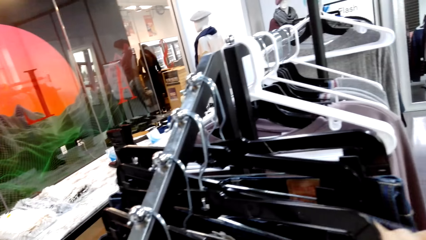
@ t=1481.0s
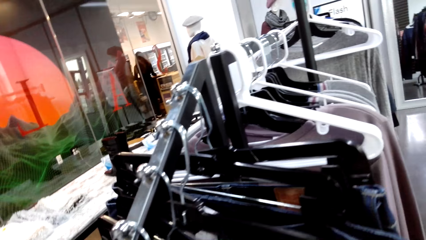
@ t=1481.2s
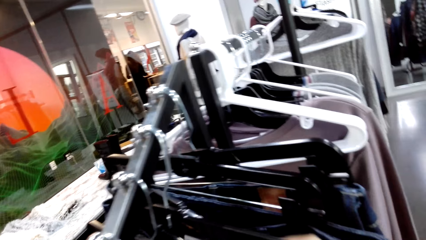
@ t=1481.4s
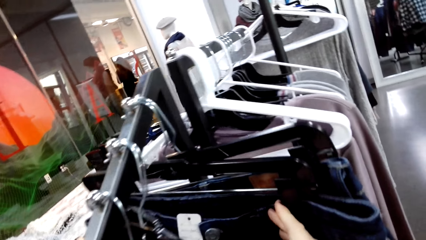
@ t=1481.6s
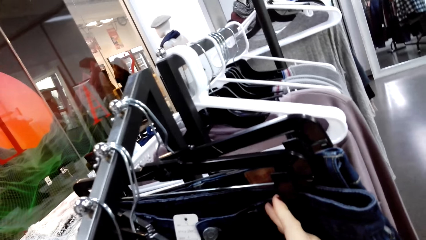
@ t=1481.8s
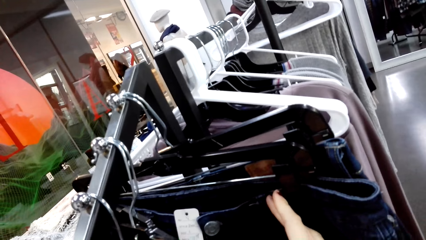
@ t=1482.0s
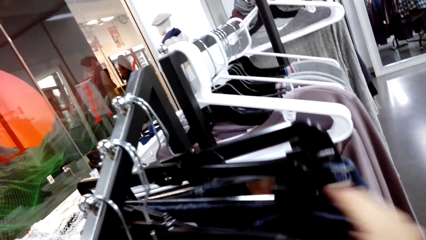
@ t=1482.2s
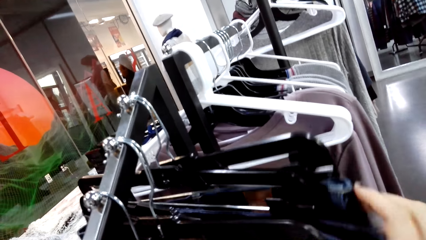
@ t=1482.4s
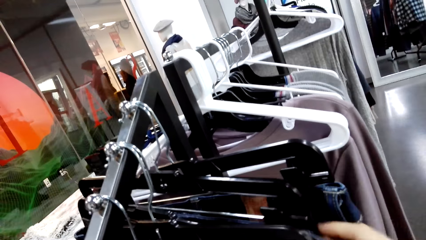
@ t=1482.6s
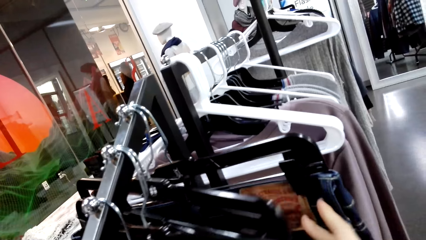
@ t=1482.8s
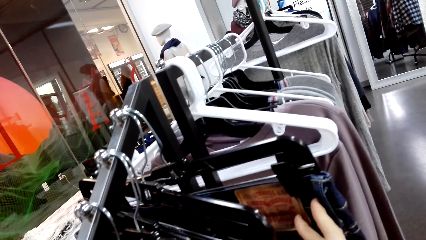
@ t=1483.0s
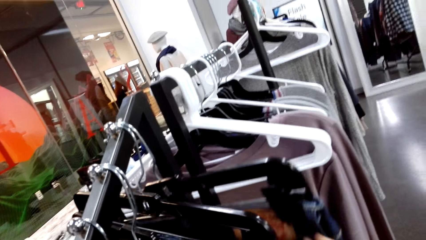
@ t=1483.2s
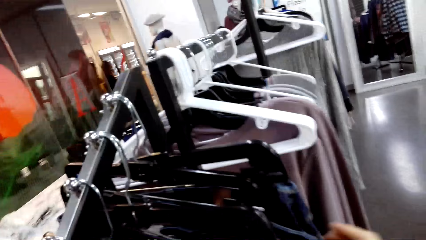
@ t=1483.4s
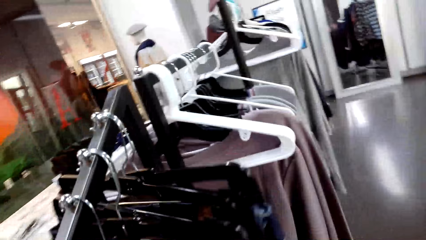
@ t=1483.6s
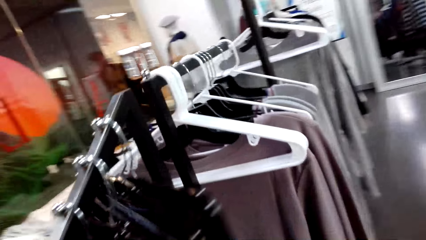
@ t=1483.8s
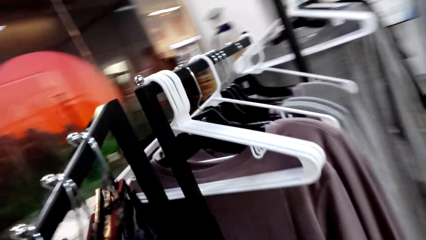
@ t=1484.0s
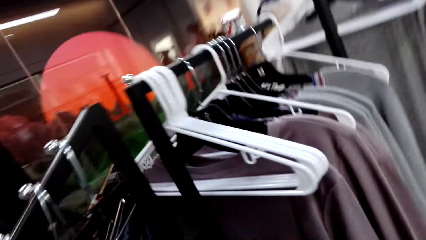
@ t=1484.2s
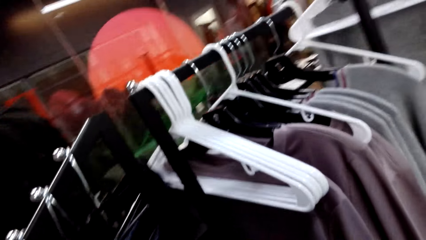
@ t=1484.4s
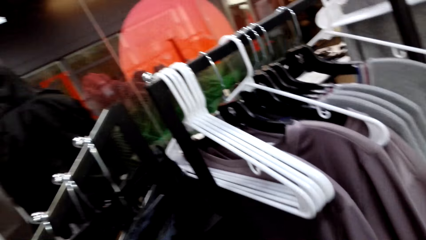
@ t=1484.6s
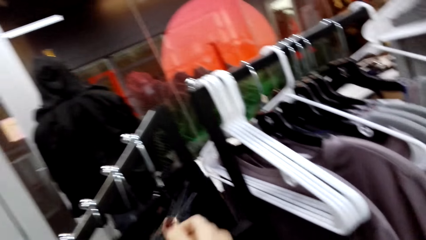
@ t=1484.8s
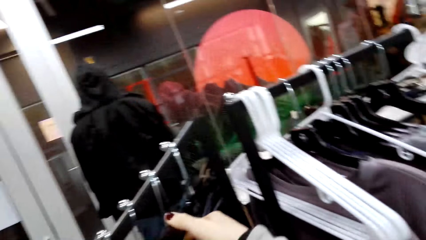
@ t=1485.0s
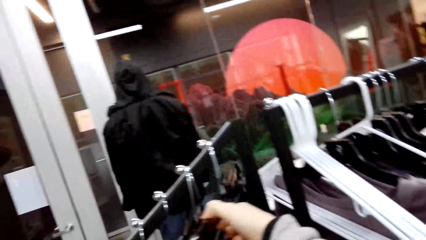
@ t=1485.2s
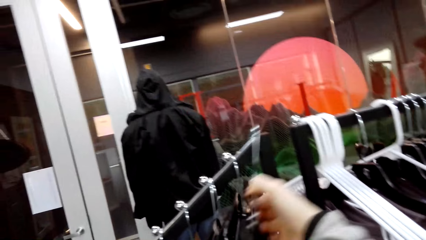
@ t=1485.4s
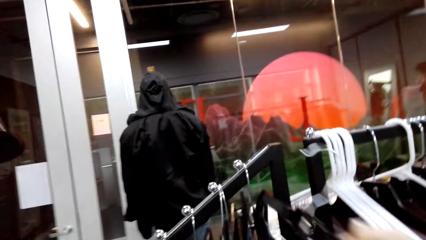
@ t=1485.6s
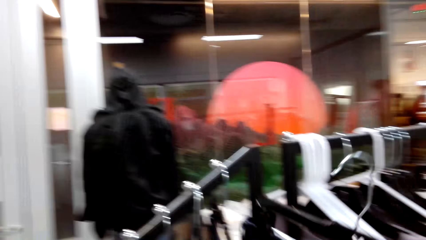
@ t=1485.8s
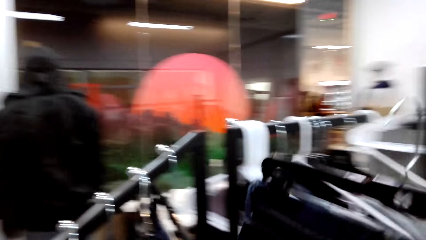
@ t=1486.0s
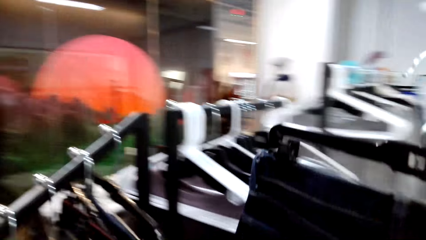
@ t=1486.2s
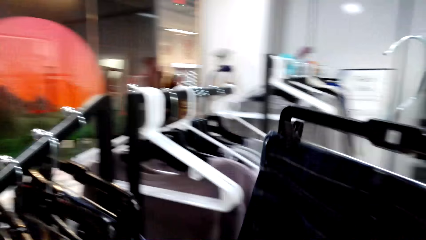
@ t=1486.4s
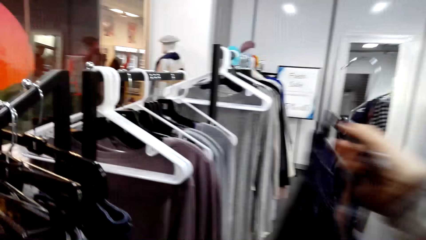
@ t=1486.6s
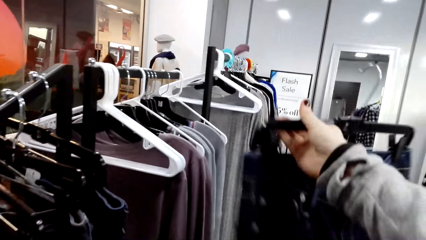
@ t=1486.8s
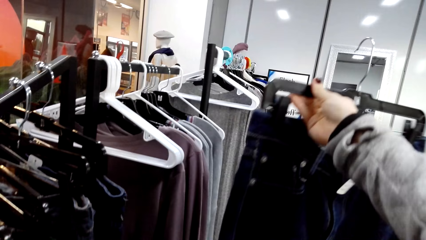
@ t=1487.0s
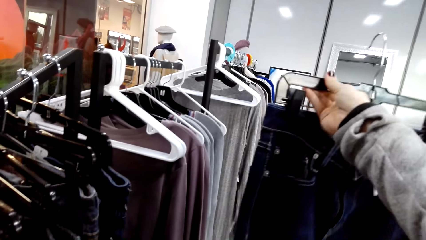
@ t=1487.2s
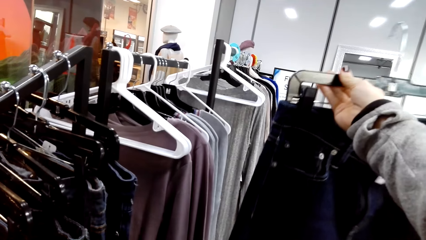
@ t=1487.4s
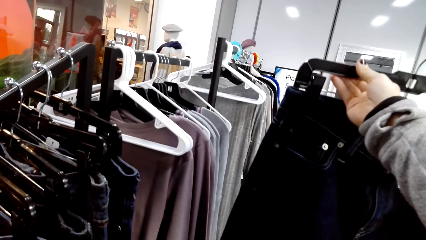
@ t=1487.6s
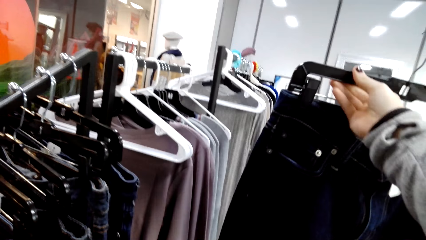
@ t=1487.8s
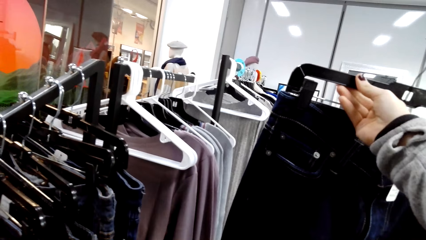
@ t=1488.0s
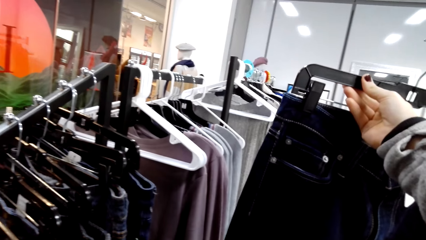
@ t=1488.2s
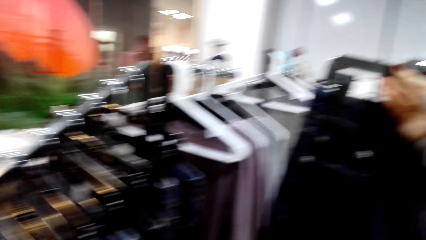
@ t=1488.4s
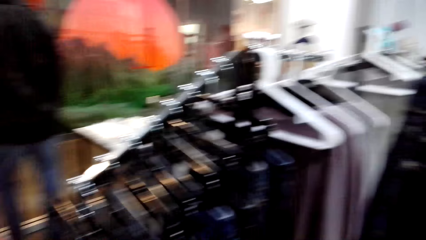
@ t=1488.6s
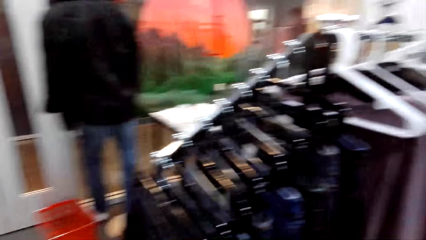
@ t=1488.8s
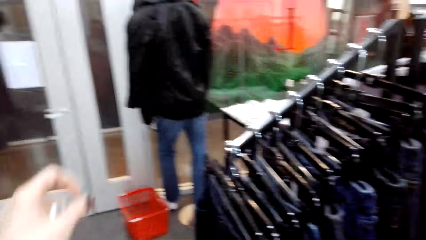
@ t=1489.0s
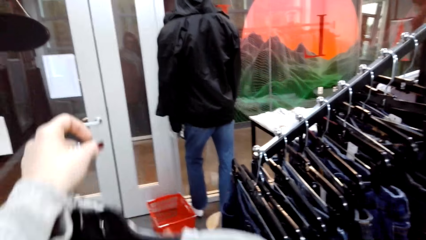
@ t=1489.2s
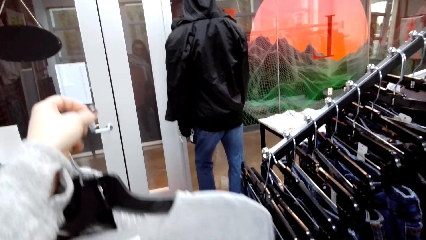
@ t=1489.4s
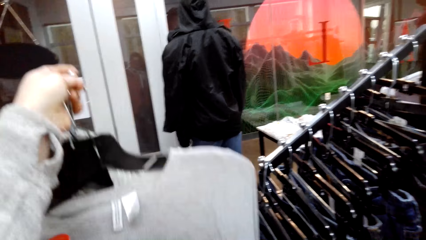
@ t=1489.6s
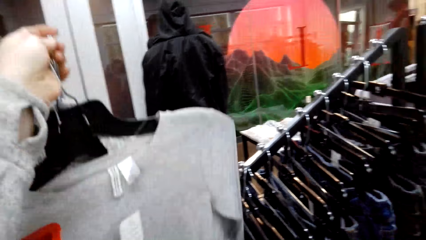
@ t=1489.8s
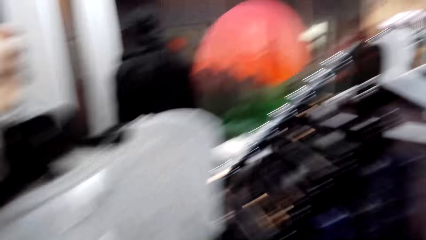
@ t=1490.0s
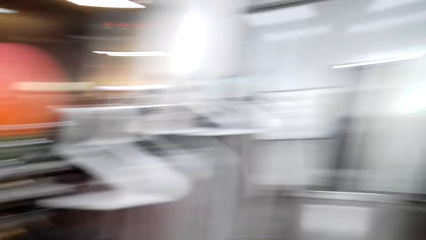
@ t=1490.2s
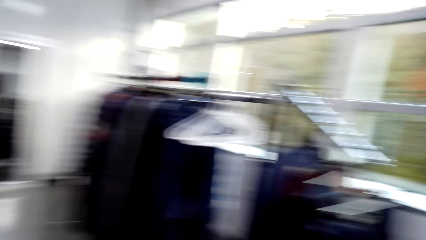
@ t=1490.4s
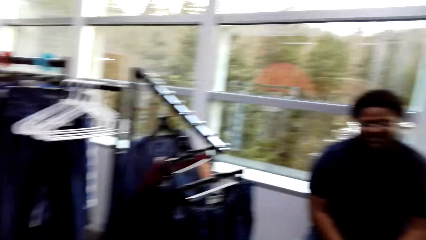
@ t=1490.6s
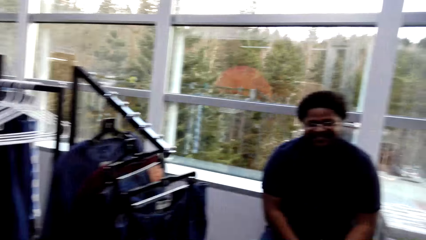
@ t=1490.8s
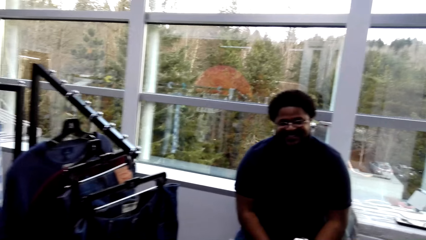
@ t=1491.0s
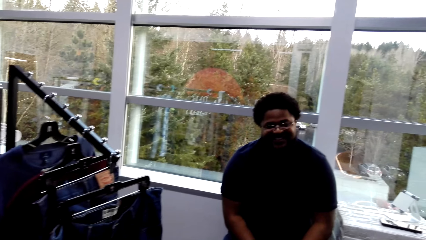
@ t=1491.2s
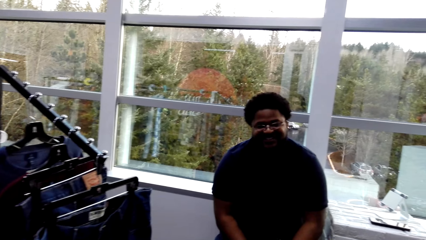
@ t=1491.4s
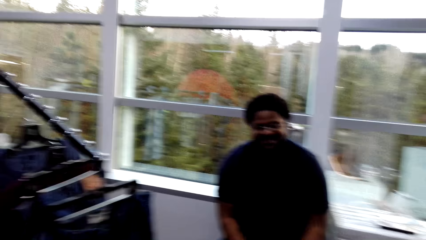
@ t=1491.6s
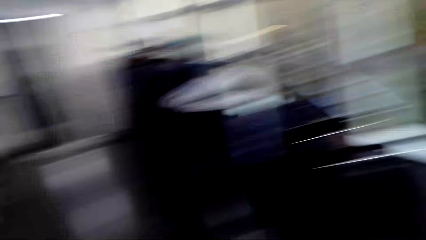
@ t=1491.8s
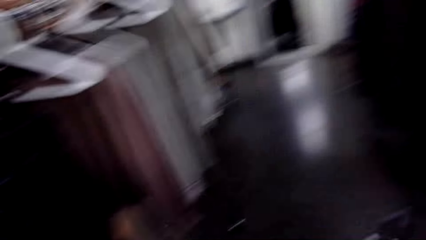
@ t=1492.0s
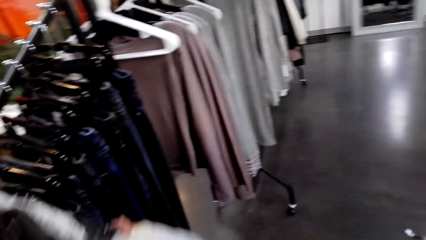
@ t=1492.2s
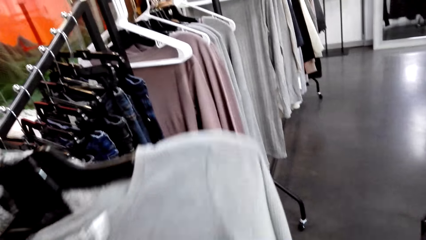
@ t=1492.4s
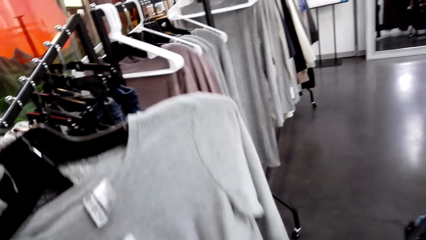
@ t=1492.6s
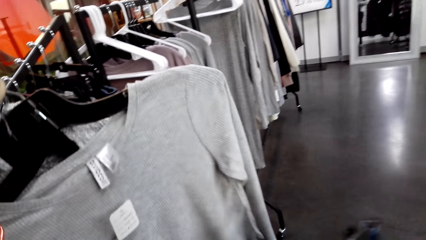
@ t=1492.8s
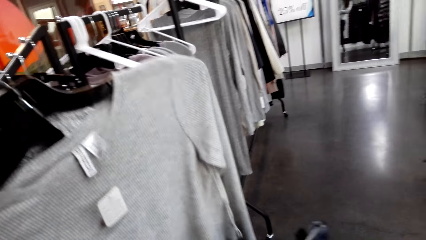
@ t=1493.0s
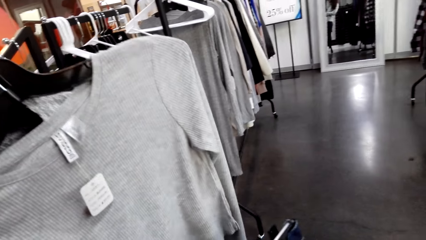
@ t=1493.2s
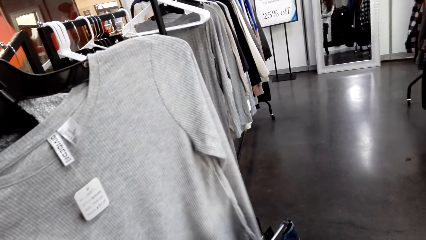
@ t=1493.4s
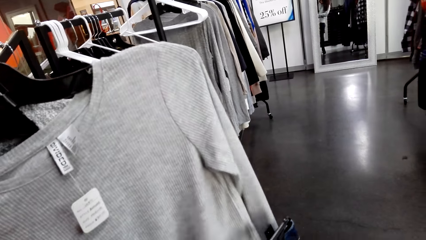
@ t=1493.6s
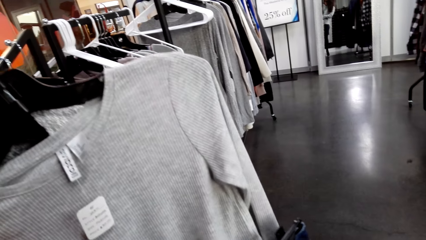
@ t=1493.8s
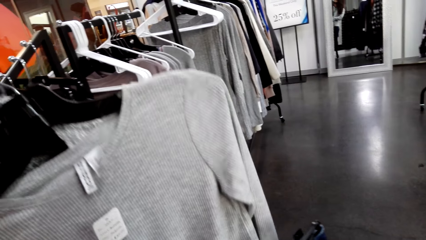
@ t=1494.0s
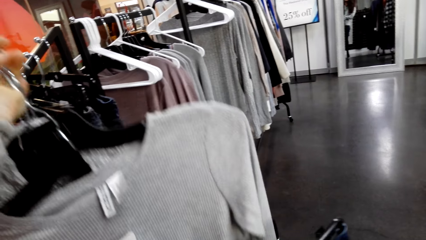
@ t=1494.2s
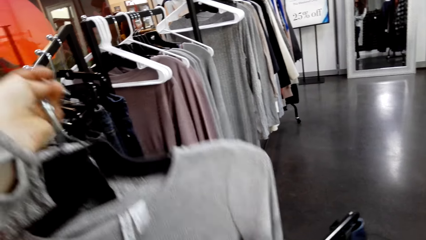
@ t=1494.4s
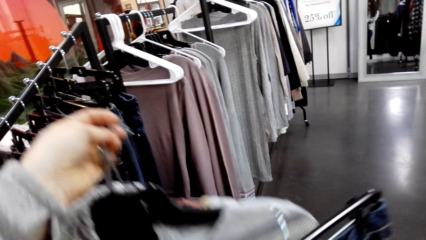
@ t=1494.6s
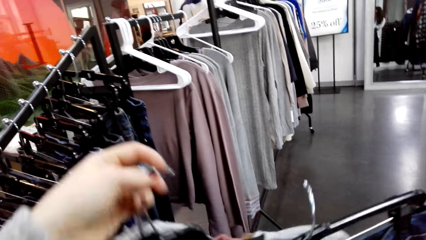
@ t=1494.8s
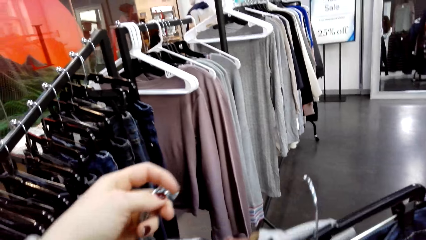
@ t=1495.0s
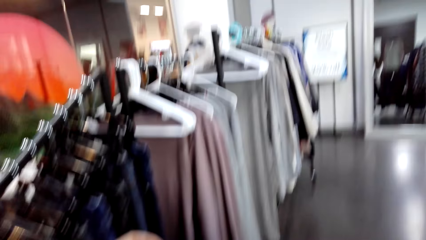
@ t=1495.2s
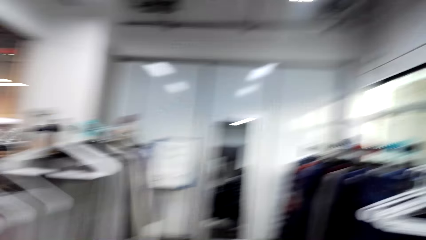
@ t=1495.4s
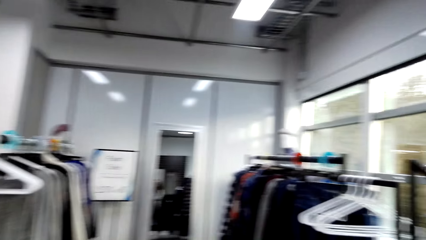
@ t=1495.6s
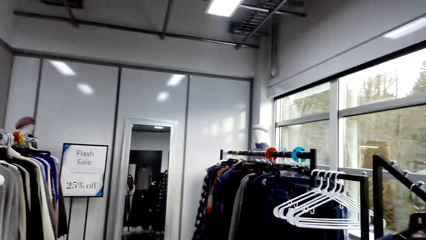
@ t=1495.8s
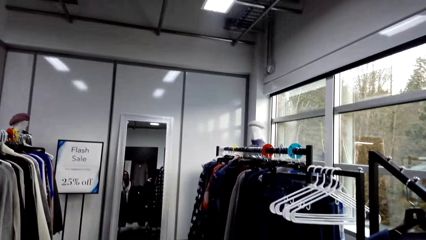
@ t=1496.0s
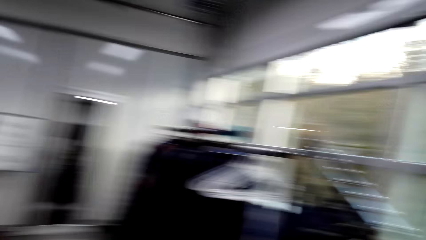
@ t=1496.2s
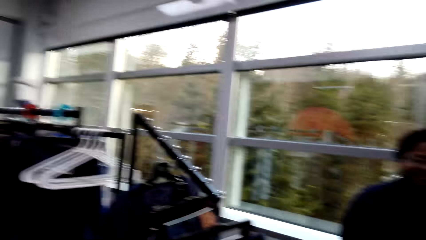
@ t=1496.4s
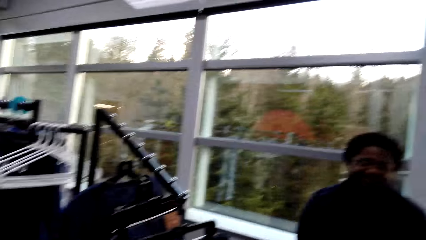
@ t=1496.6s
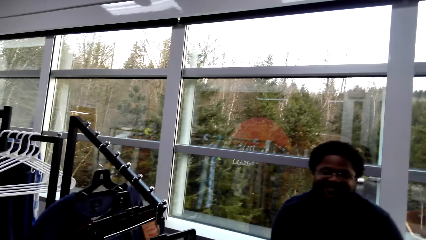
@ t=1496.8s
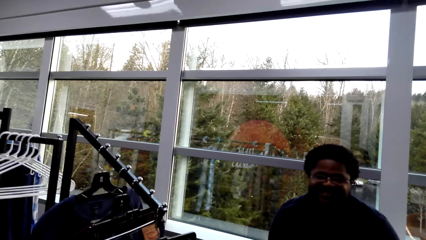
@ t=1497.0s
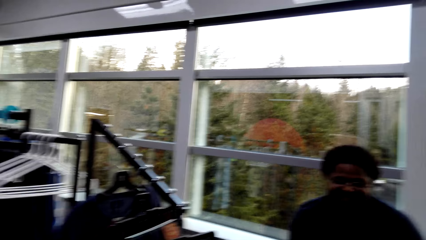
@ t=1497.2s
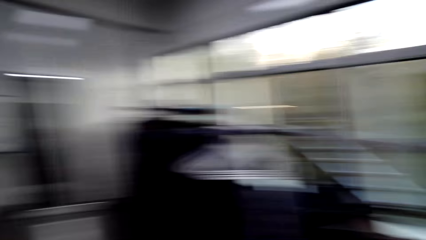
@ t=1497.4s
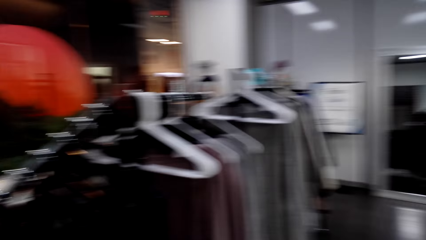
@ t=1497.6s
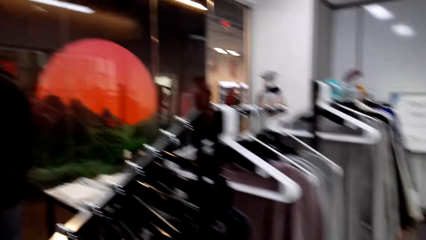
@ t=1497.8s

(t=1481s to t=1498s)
The camera wearer selects the clothes. They unhang a cloth. They hold the trouser. They sample the cloth. They look at the cloth. They look around. A person laughs.
